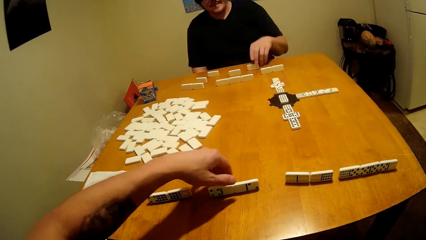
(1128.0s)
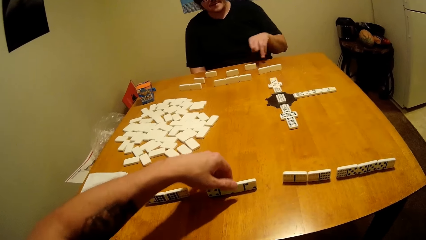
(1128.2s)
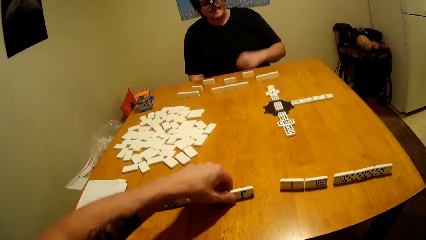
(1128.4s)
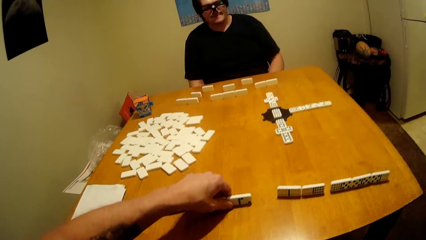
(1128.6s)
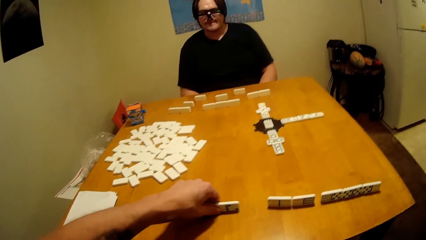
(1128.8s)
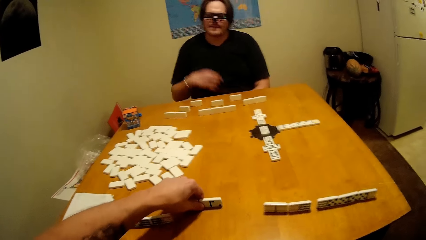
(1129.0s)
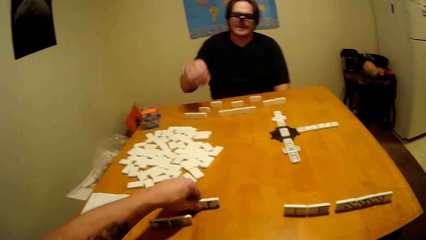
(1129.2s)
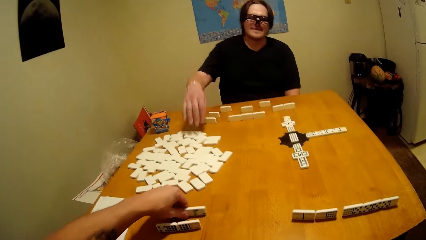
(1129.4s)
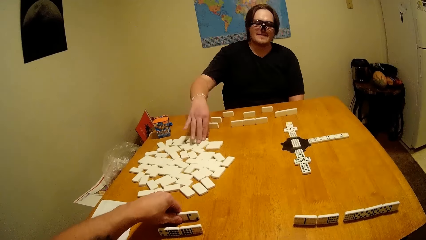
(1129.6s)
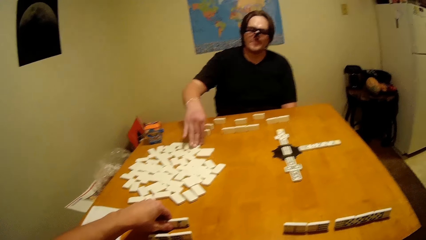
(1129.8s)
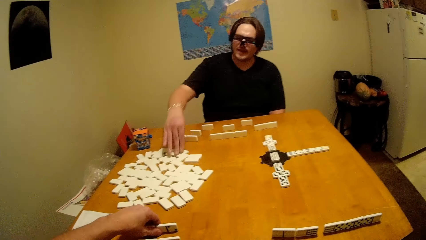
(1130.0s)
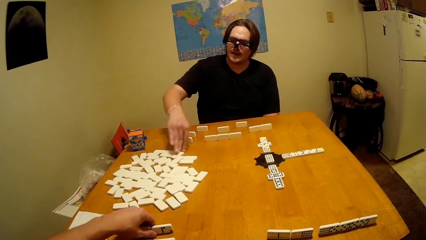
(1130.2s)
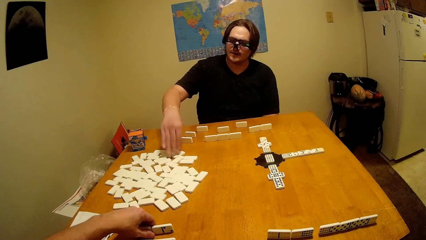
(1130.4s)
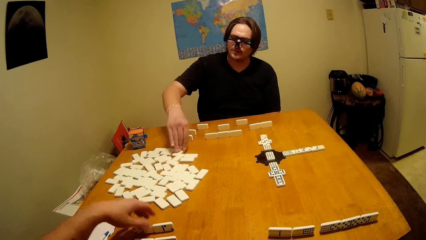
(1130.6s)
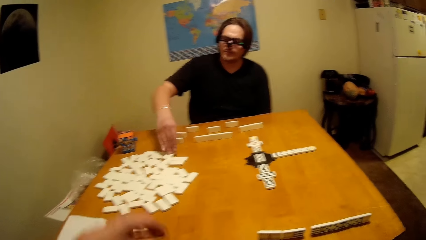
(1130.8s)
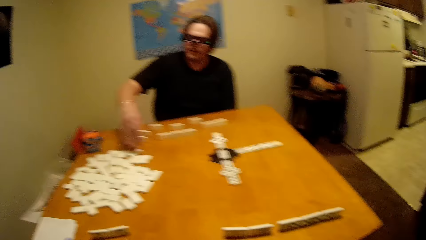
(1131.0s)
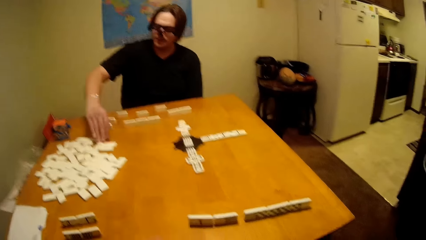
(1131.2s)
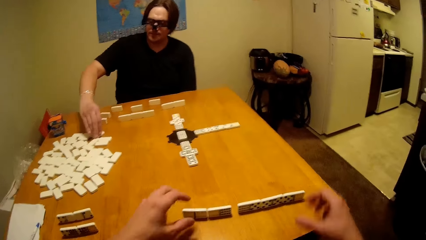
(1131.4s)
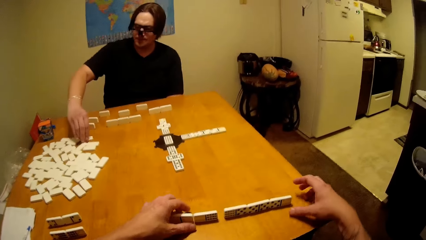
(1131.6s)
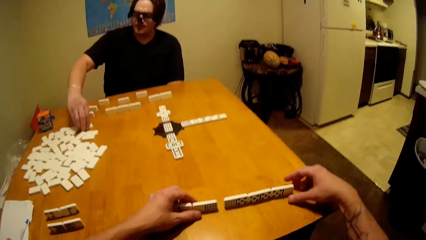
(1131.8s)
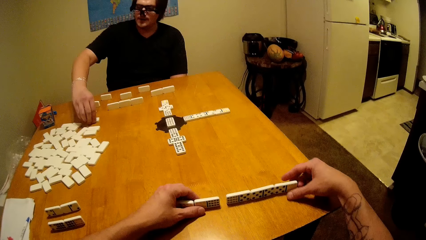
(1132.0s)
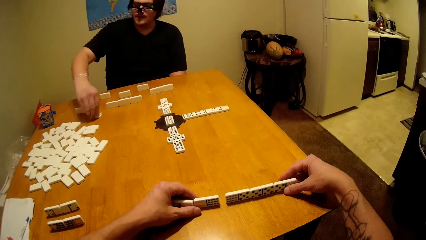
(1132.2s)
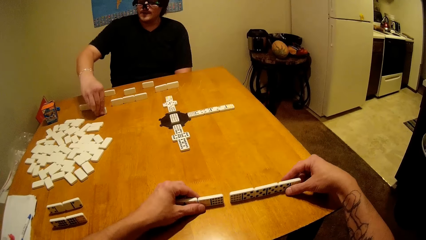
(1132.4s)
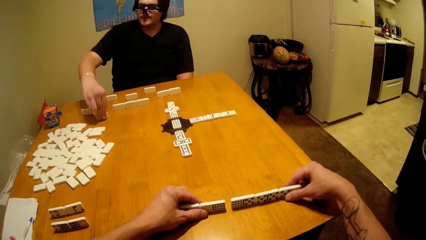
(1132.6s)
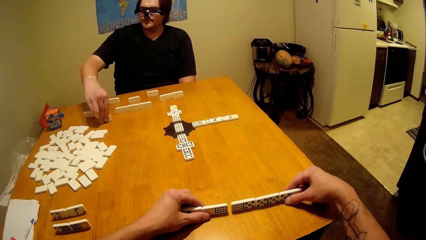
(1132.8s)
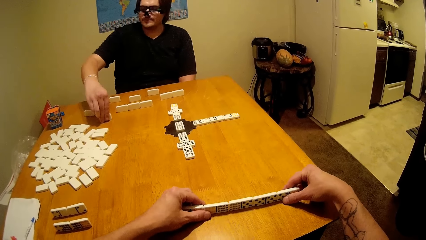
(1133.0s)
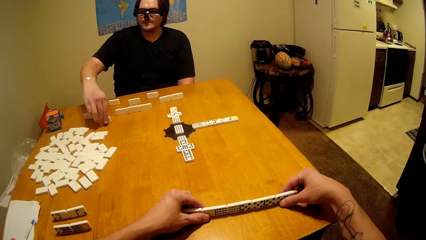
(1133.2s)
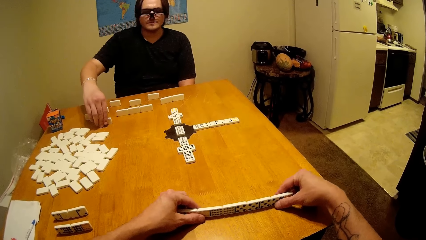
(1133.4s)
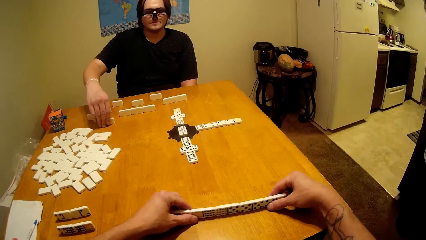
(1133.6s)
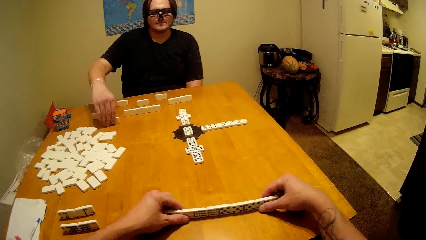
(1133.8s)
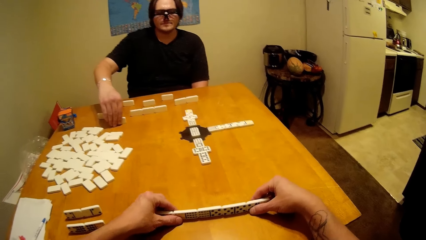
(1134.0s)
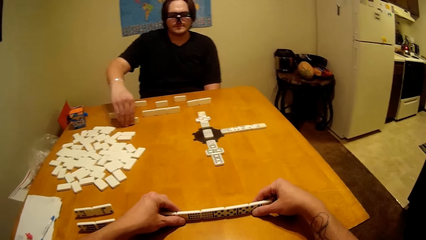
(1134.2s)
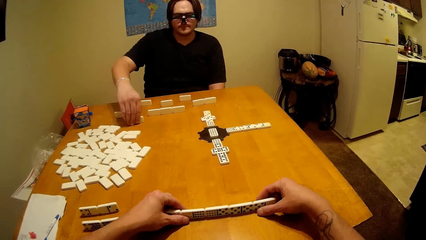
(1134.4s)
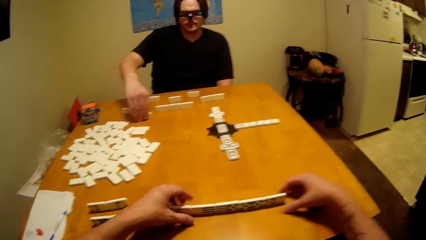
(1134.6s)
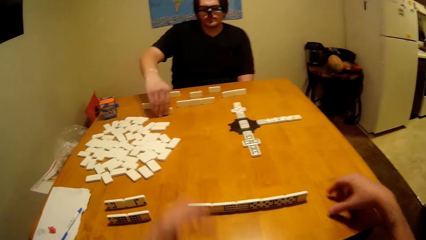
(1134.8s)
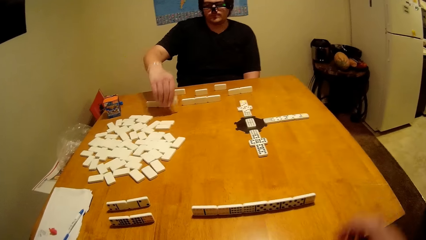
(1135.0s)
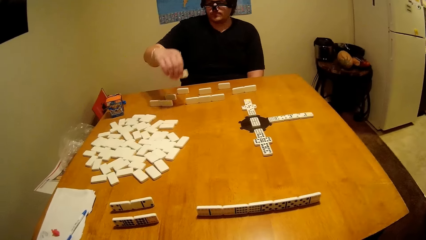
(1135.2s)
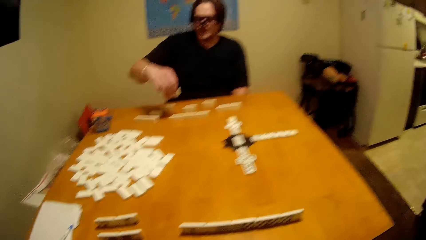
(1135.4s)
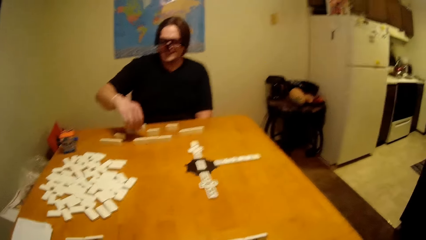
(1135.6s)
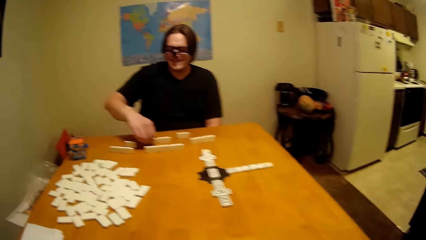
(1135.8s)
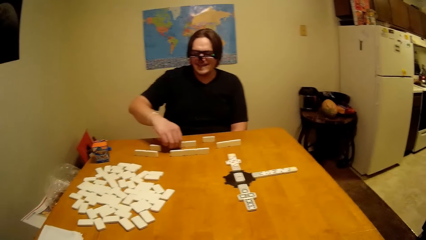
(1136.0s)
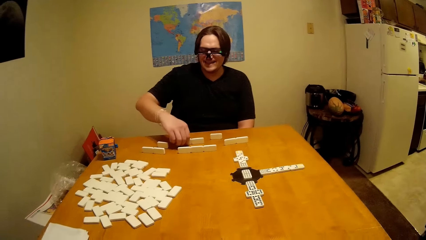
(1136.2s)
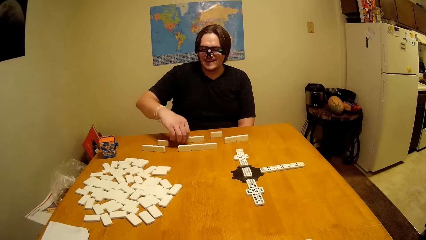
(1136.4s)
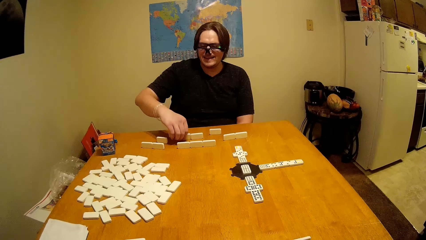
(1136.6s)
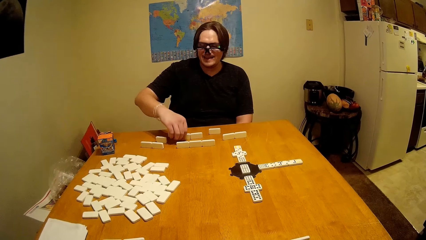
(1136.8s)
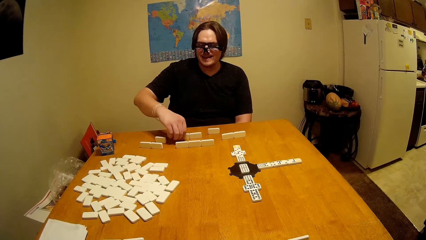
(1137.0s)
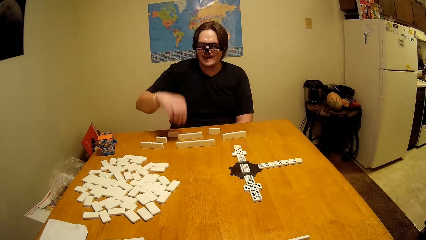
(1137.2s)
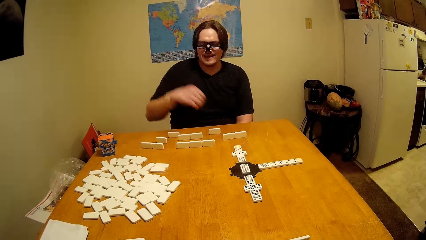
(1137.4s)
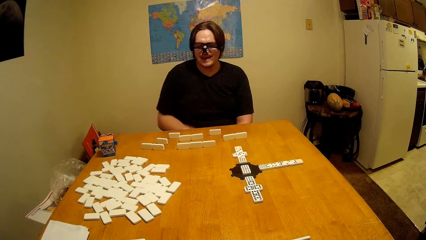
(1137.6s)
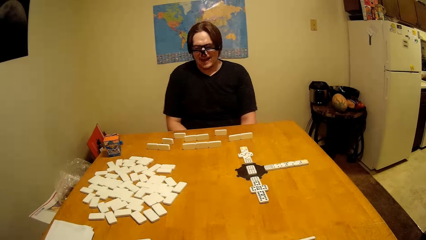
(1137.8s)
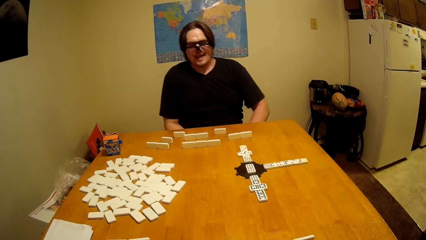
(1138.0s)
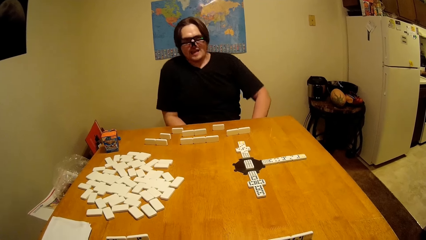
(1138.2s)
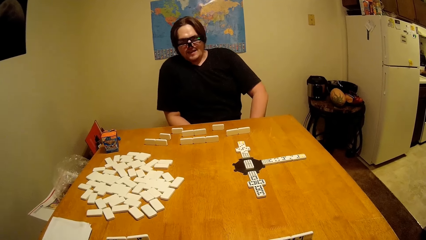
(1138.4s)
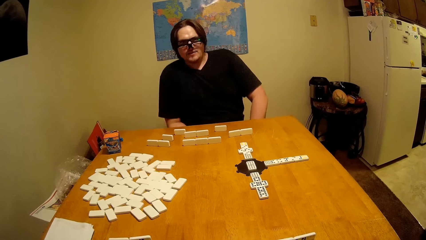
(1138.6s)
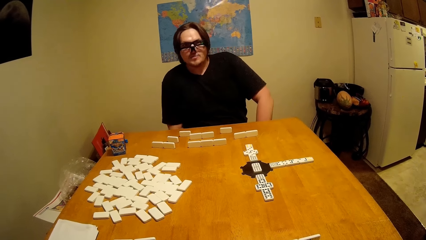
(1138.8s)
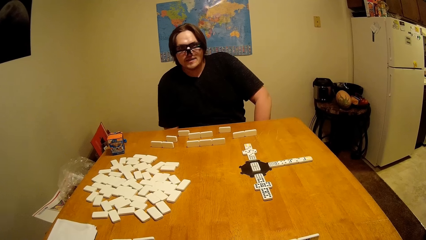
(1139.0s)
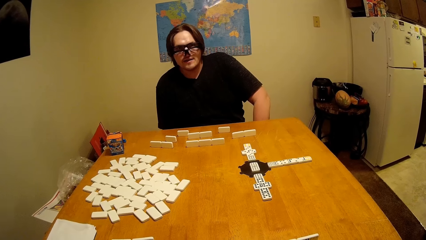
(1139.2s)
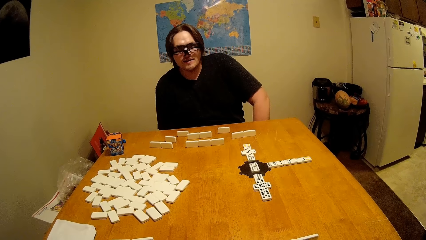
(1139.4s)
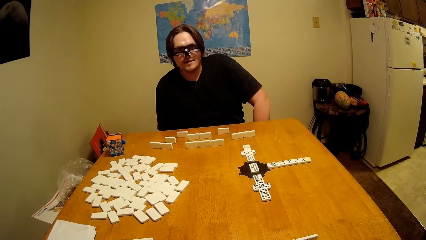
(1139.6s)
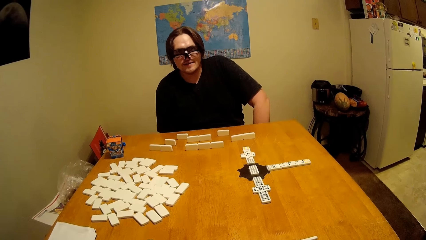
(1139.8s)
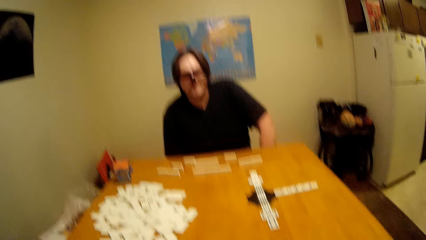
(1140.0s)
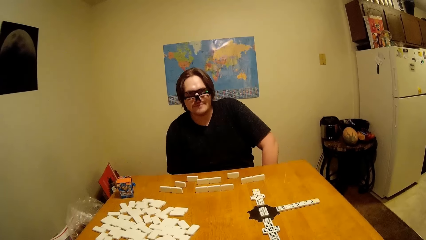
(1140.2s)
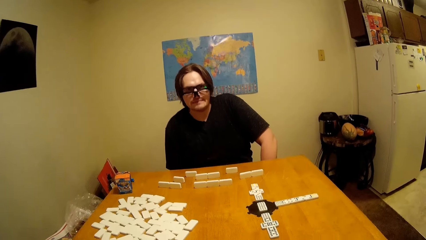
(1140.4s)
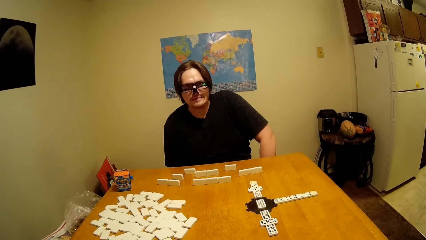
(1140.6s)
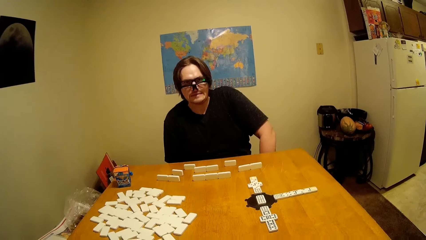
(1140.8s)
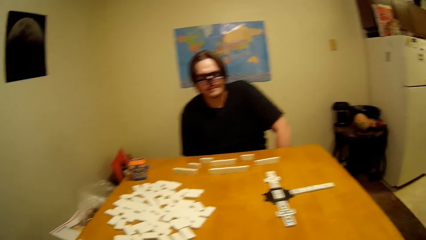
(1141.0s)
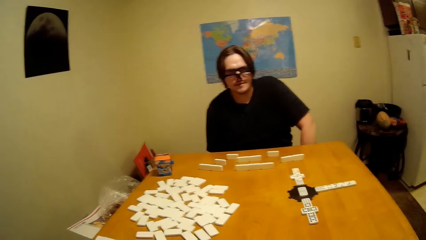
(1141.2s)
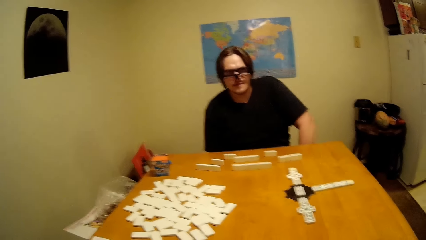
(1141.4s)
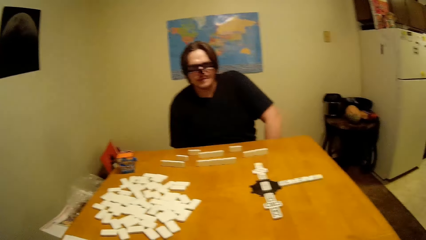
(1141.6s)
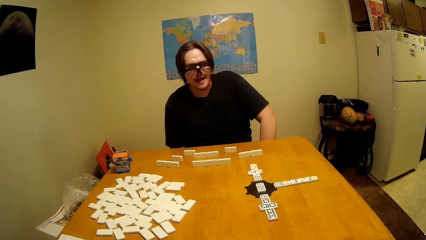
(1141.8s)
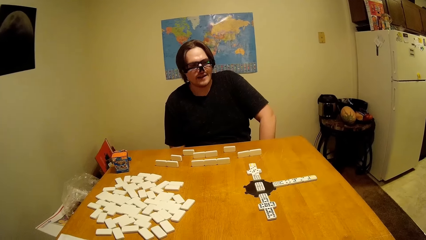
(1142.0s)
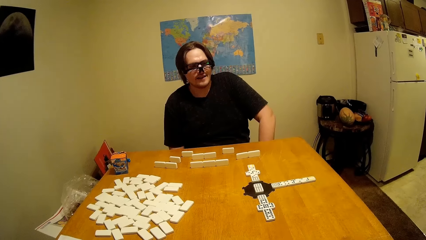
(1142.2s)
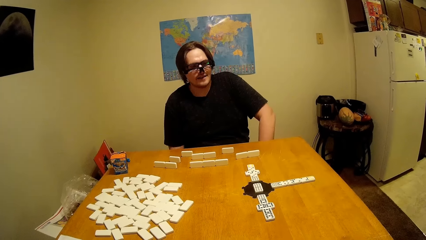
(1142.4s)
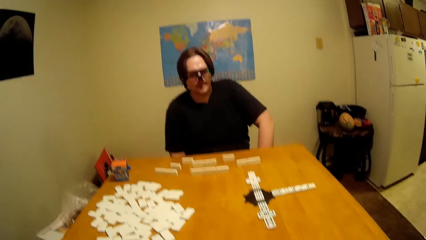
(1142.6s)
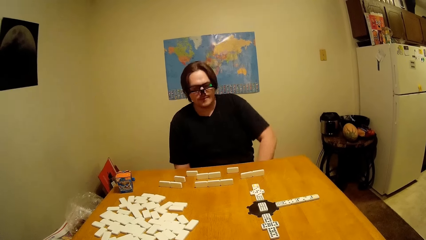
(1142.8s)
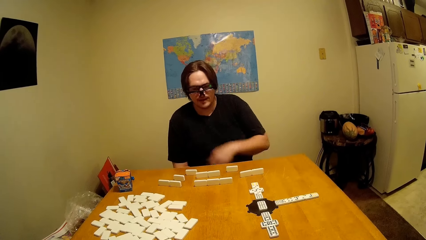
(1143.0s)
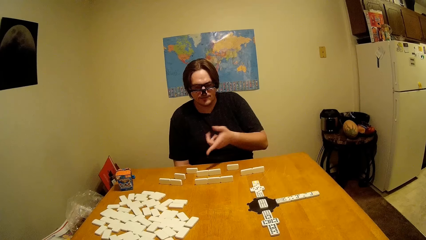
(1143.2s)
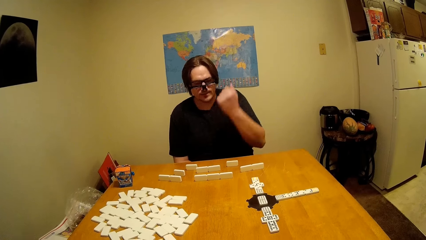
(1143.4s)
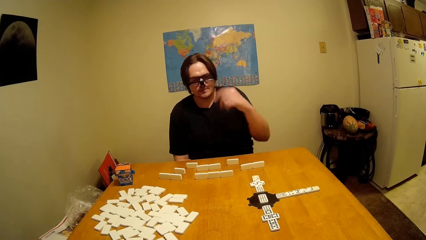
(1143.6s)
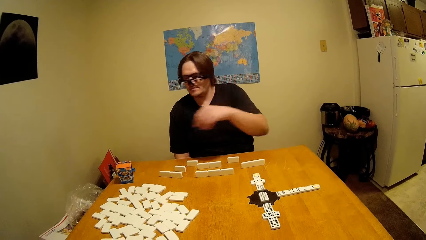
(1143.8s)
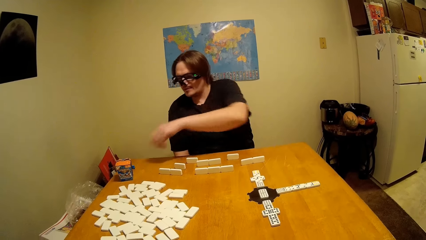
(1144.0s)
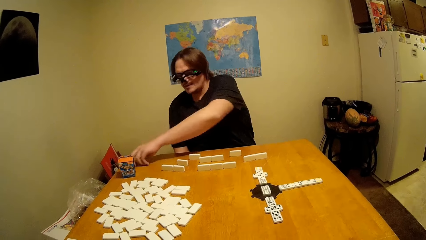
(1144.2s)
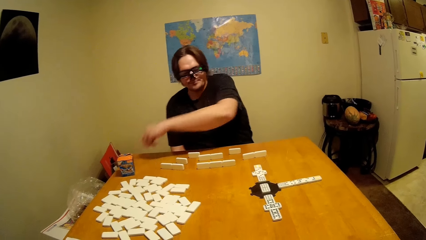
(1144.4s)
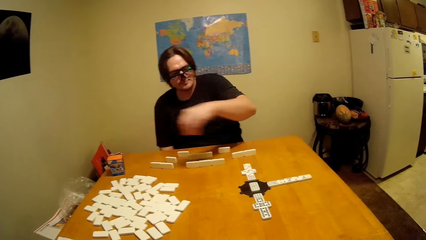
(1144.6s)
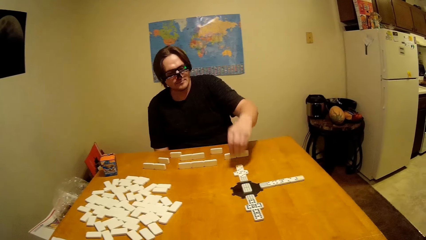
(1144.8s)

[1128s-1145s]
The camera wearer takes the dominoes piece. A man takes the dominoes piece. The camera wearer arranges the dominoes piece. The man takes the dominoes piece, plays the dice, puts the dominoes piece down, puts the hand down and talks to the camera wearer. The man lifts up the hand and takes the dice.
